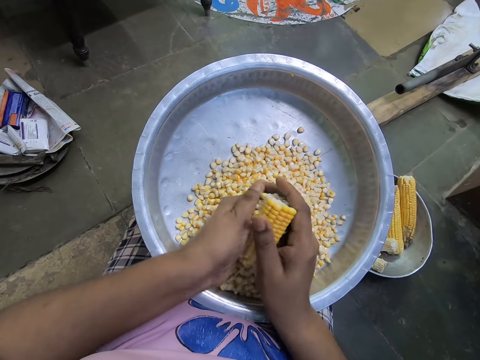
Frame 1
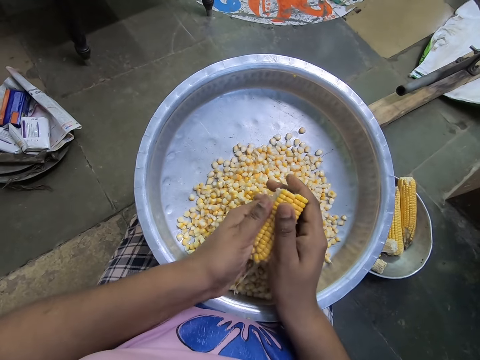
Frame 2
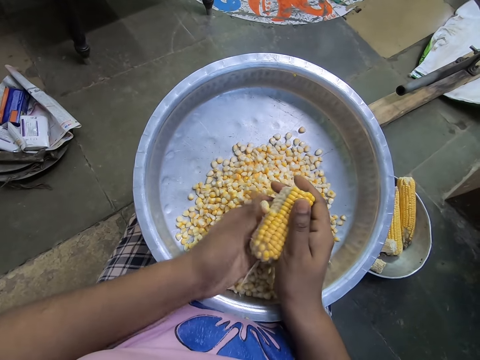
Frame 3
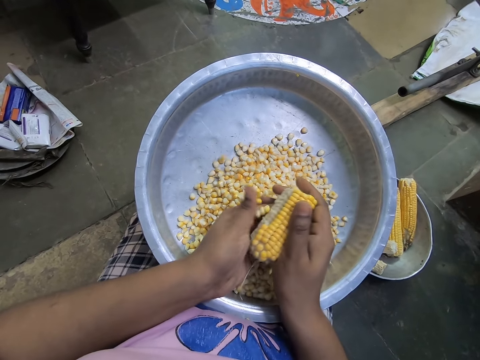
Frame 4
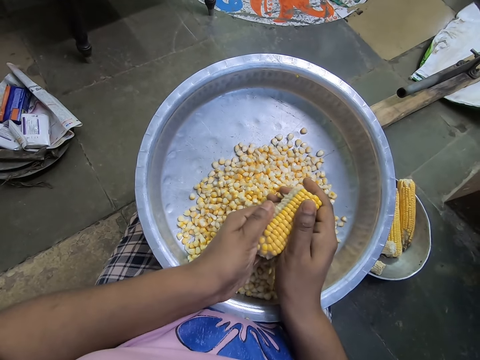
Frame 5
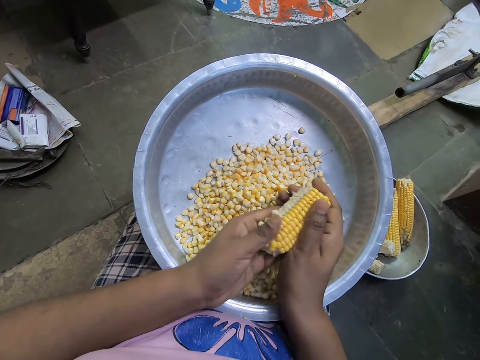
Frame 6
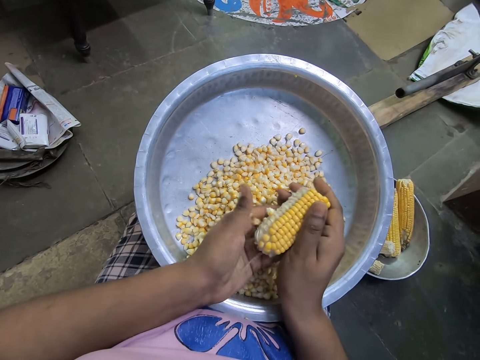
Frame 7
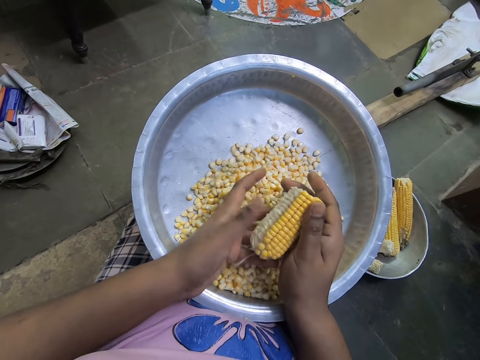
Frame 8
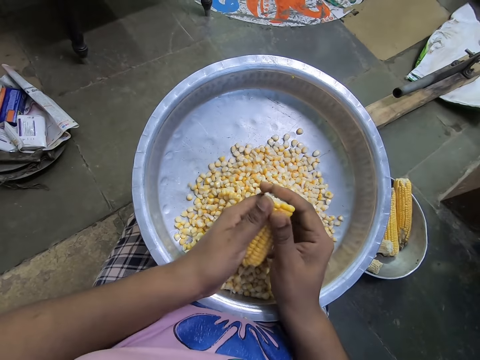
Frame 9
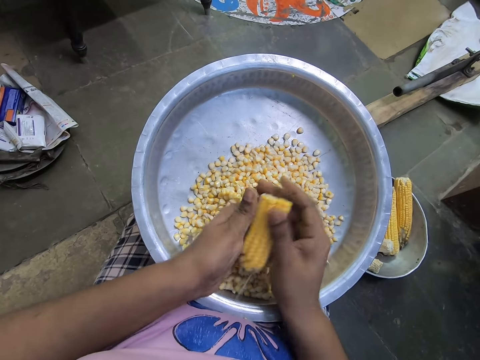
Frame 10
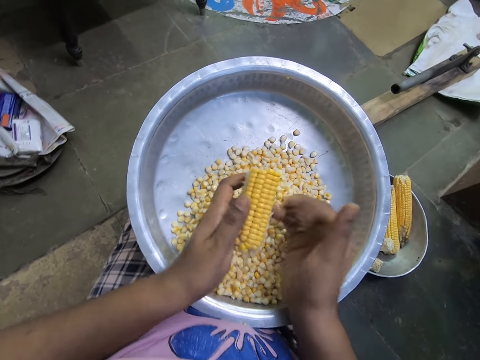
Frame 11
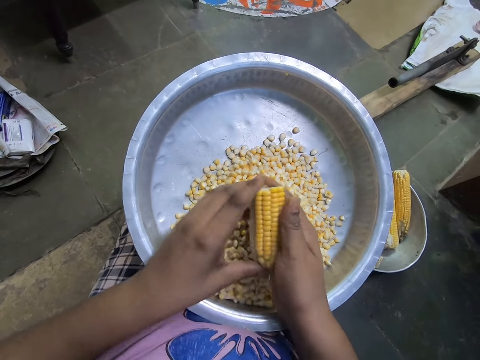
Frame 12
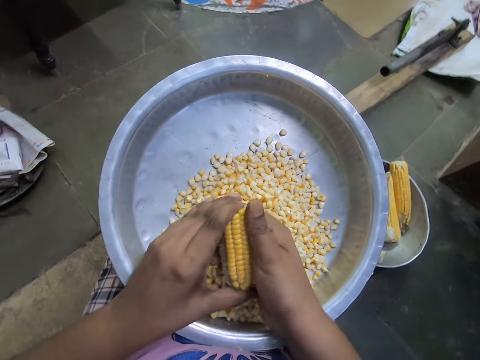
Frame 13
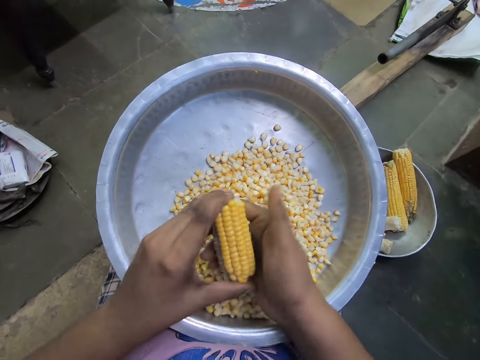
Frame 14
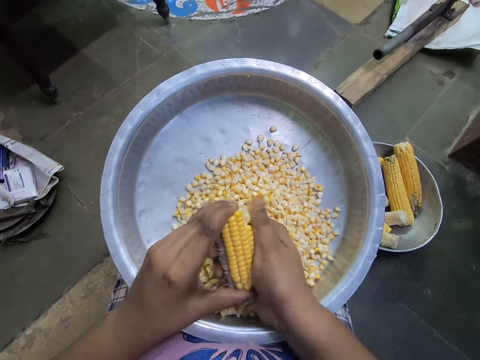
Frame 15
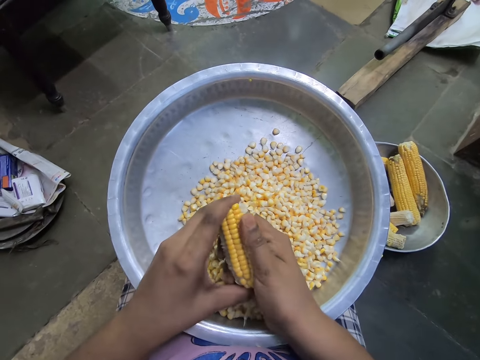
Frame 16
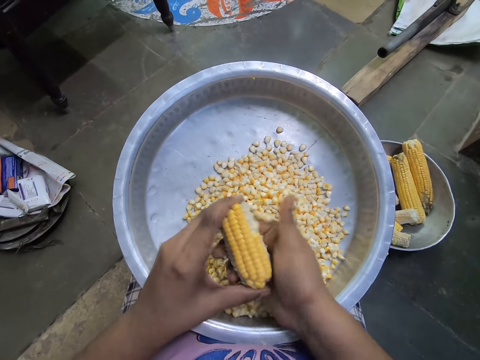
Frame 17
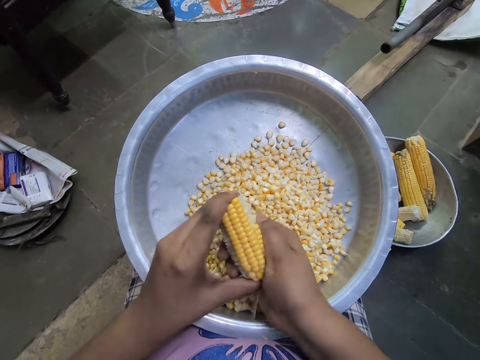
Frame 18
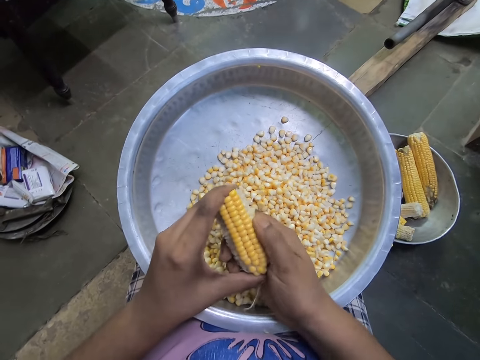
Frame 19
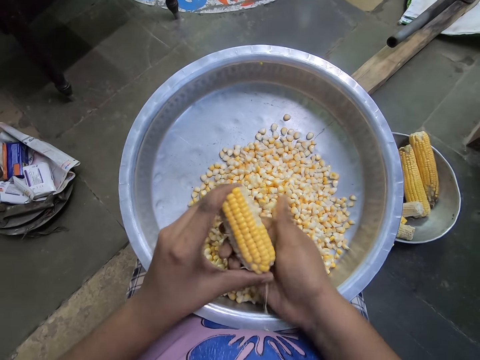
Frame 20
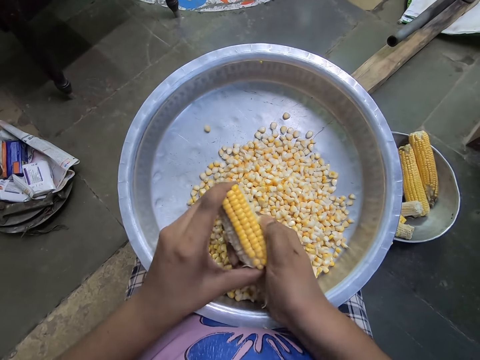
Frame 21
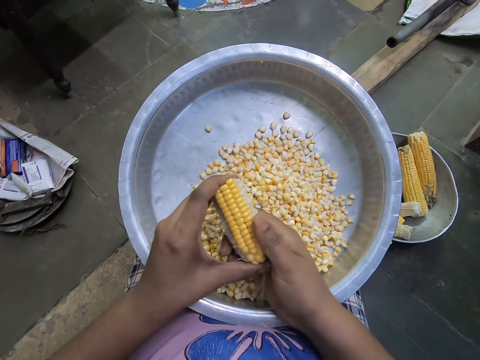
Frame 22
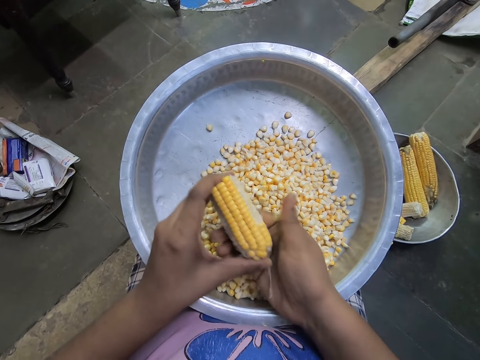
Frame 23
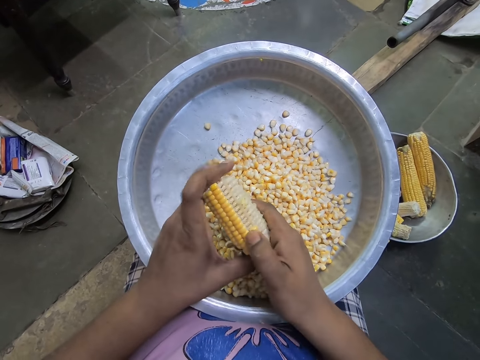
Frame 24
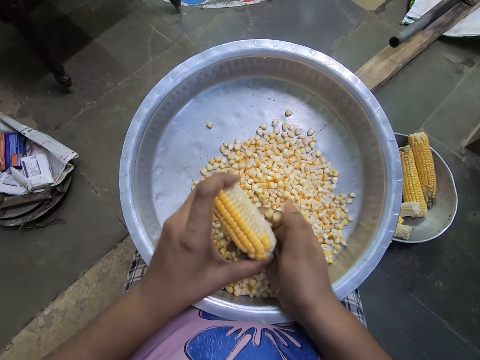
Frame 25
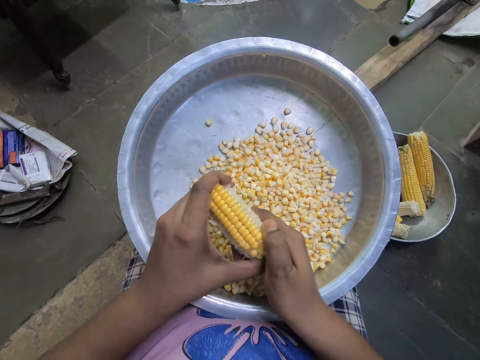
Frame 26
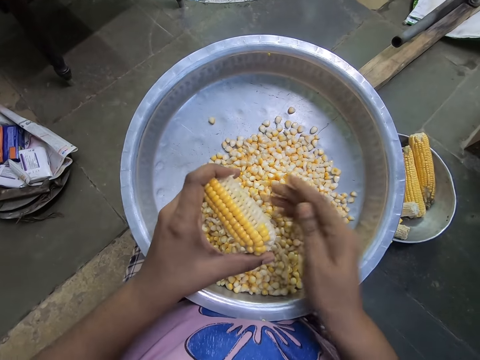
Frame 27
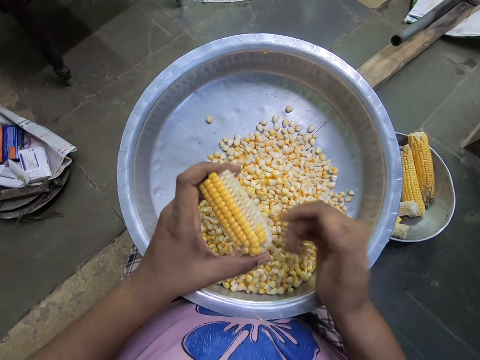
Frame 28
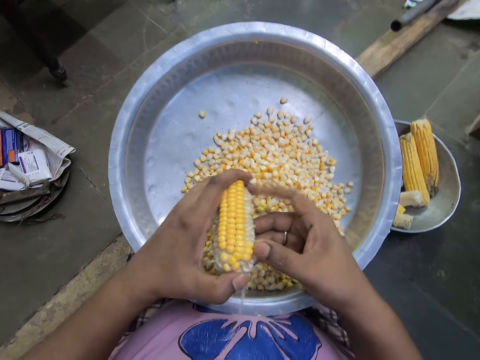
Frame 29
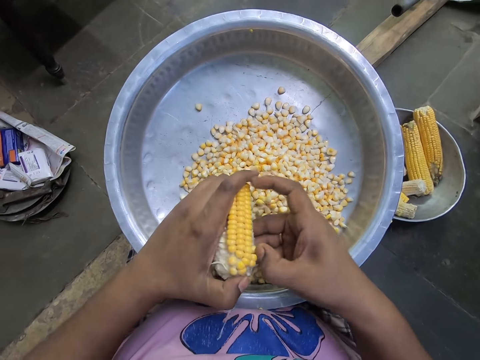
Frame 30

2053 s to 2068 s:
The camera wearer removes maize from the maize cob repeatedly. She passes the corn cob from her right hand to her left hand. She removes the kernels from the corn cob in her left hand with her right hand. She removes maize from the maize cob repeatedly.

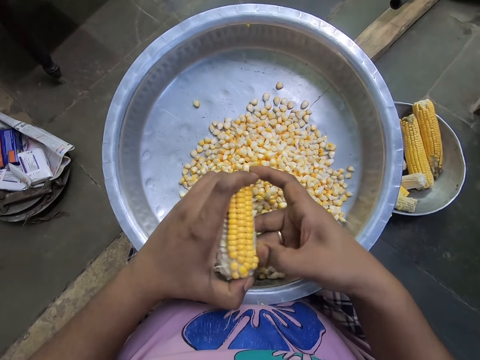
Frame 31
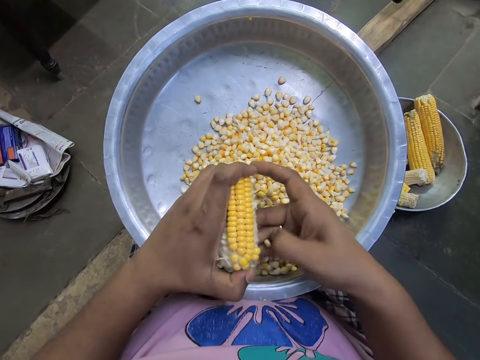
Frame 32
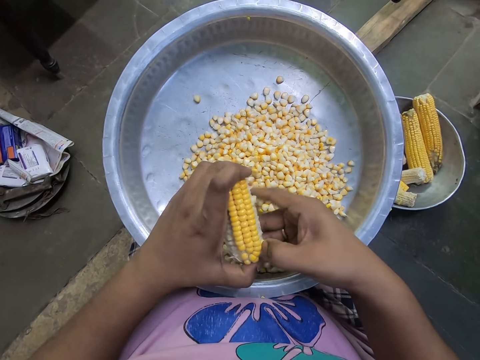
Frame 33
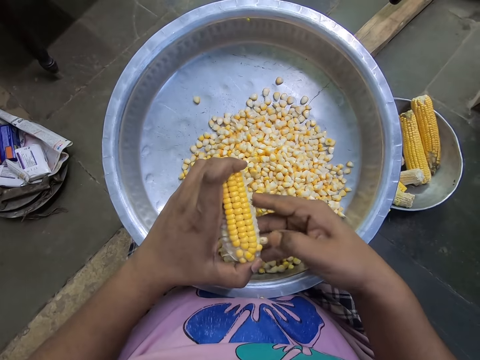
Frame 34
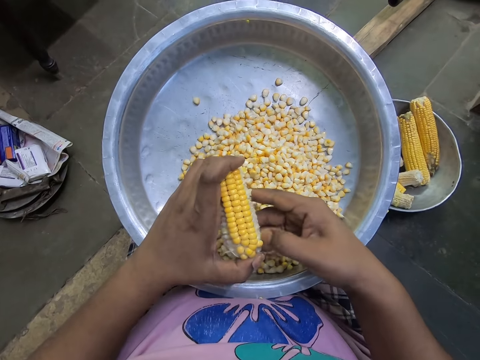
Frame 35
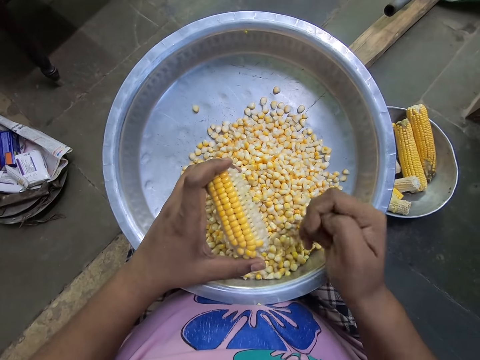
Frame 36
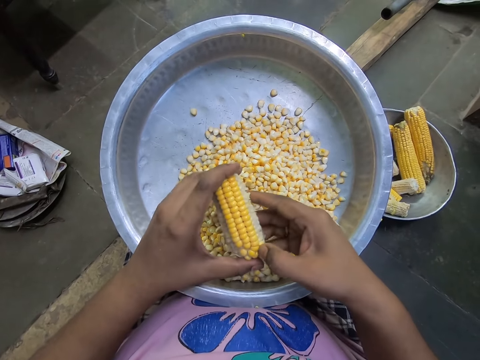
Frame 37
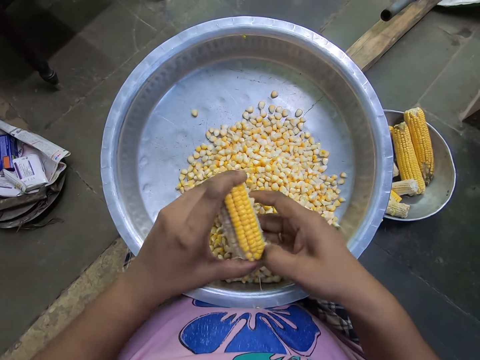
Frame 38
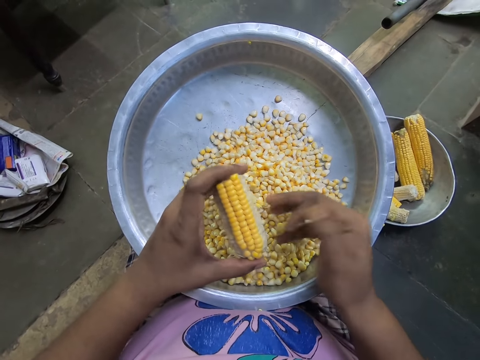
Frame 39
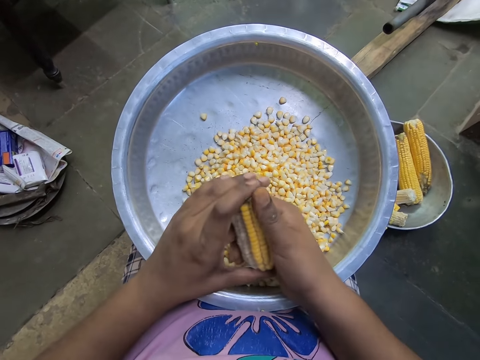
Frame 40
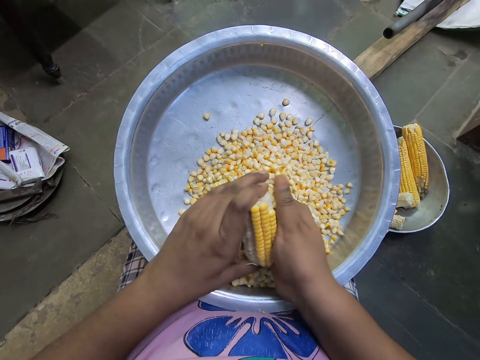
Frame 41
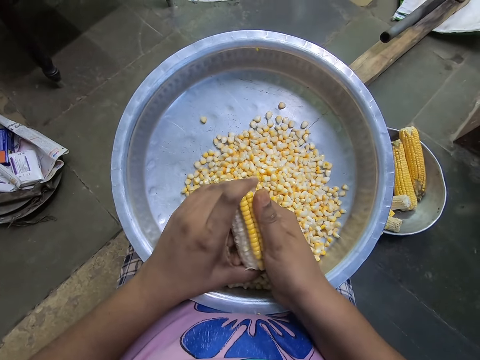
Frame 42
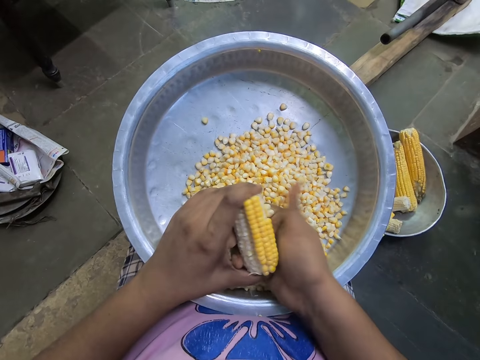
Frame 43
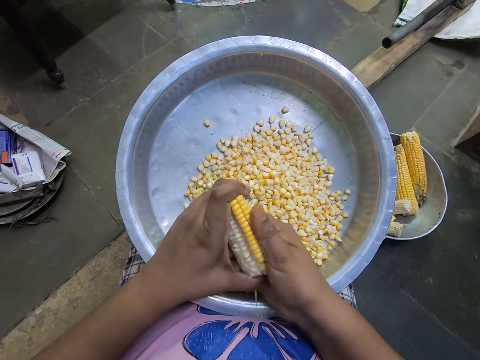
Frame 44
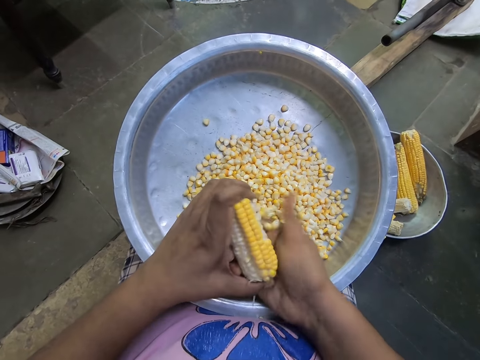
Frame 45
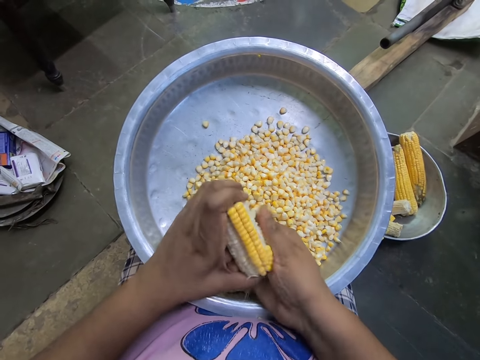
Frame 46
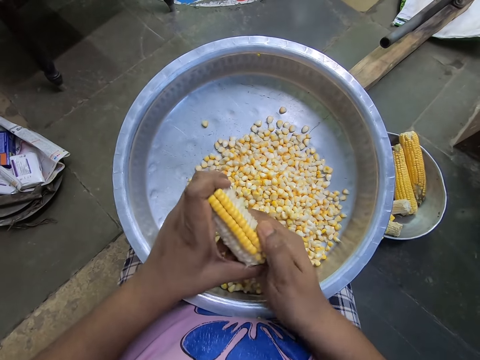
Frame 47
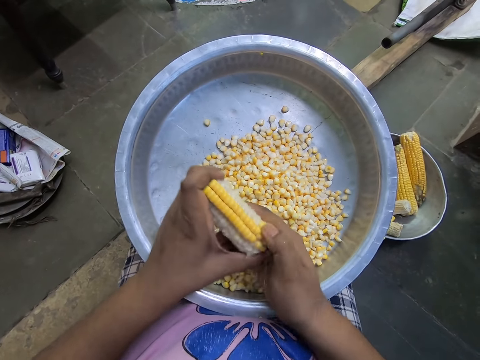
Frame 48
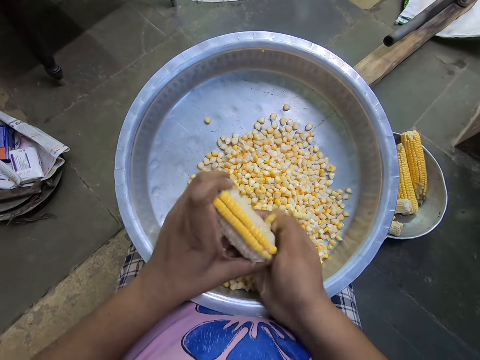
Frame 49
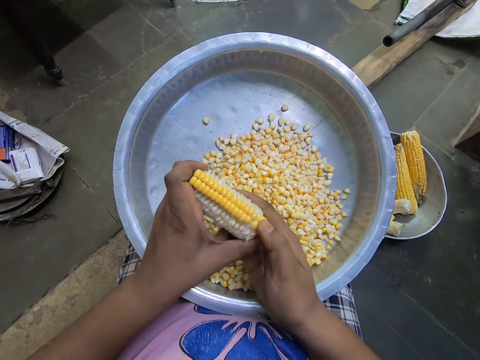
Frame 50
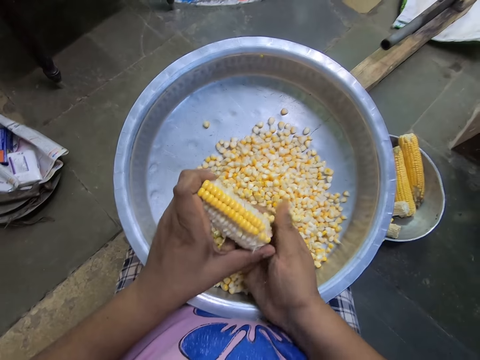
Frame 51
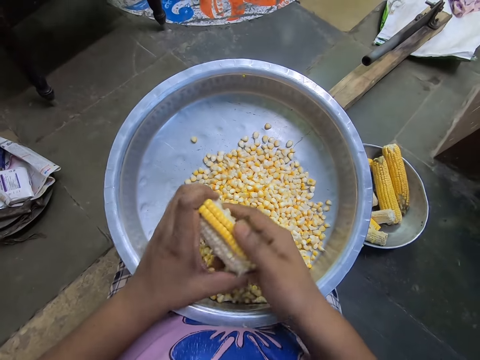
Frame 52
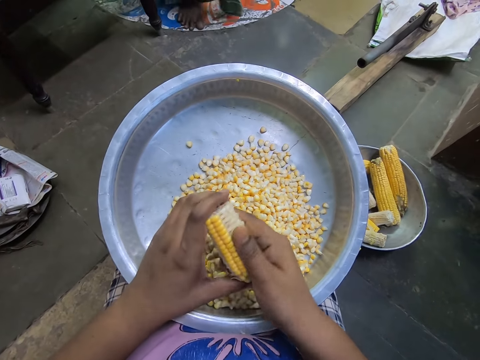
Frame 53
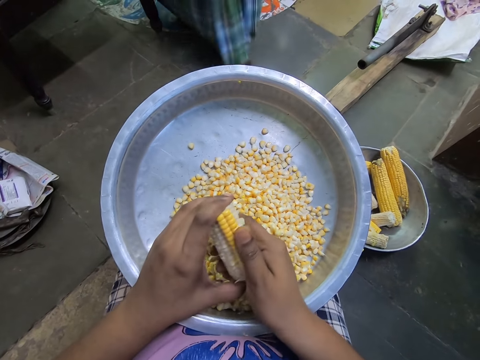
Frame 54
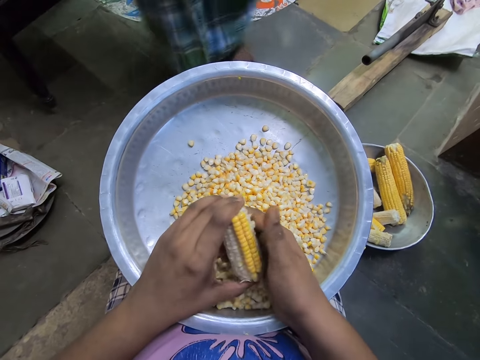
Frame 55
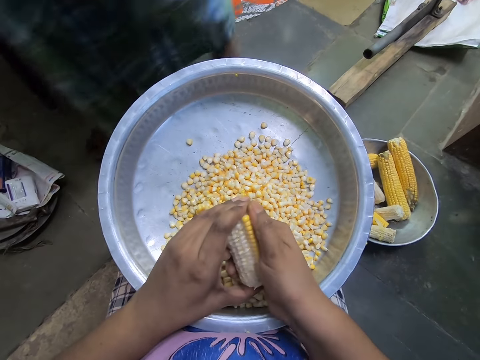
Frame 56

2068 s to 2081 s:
The camera wearer removes maize from the maize cob. They remove maize from the maize cob repeatedly.
